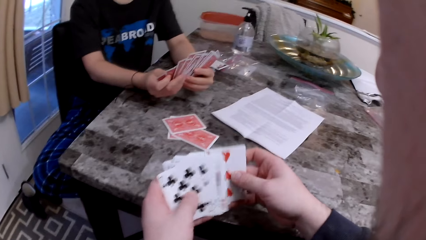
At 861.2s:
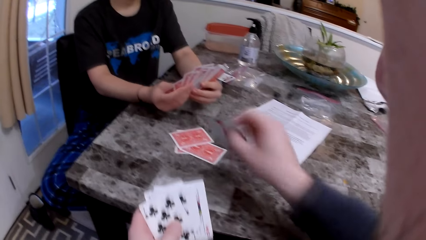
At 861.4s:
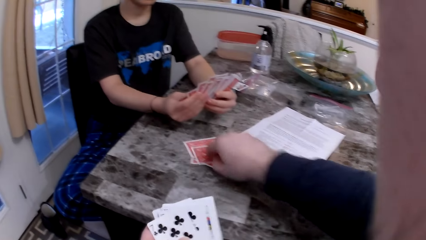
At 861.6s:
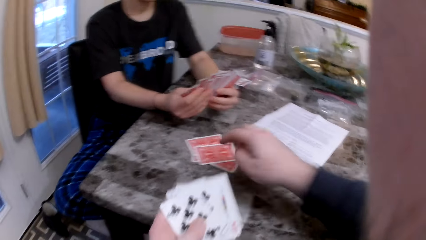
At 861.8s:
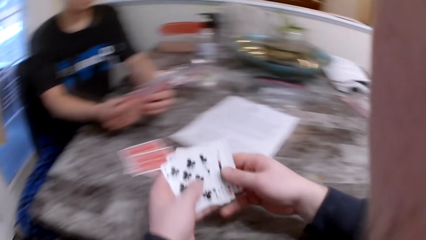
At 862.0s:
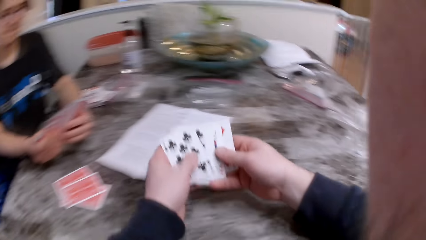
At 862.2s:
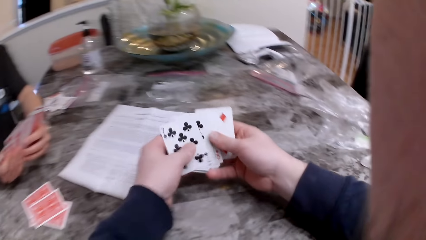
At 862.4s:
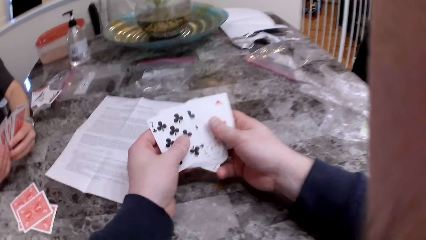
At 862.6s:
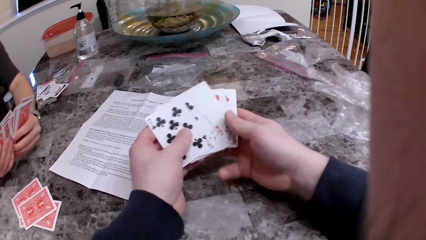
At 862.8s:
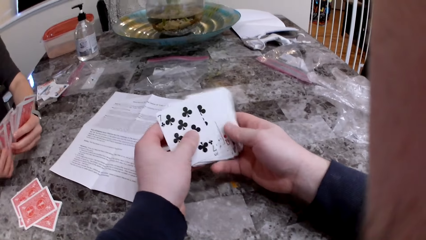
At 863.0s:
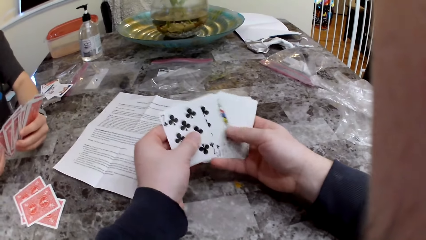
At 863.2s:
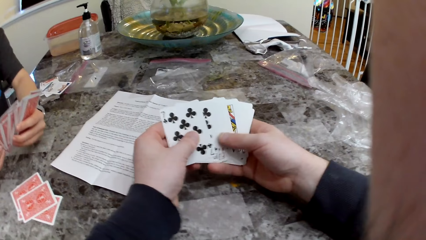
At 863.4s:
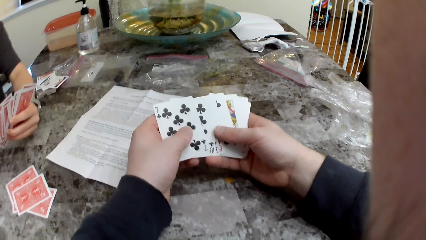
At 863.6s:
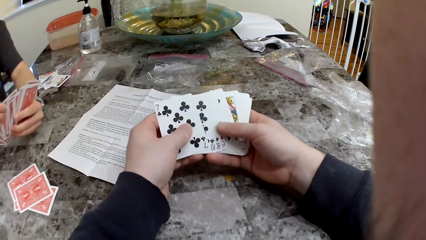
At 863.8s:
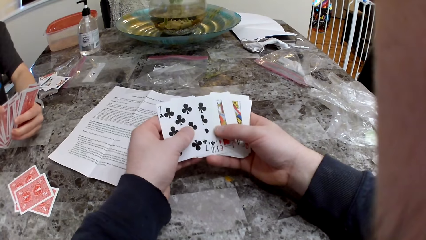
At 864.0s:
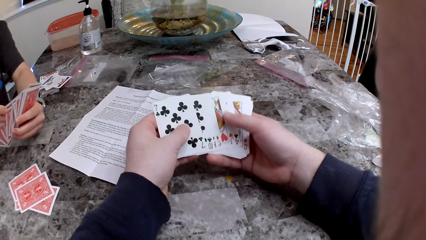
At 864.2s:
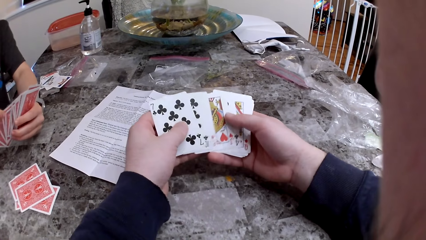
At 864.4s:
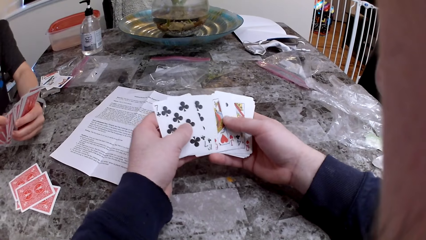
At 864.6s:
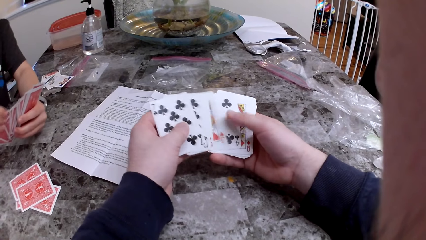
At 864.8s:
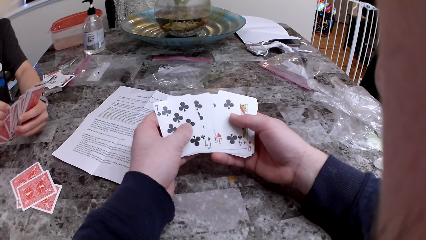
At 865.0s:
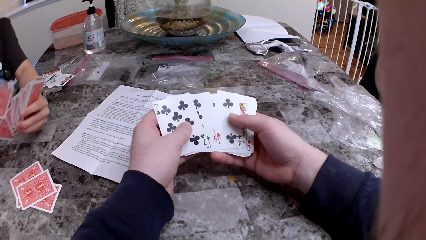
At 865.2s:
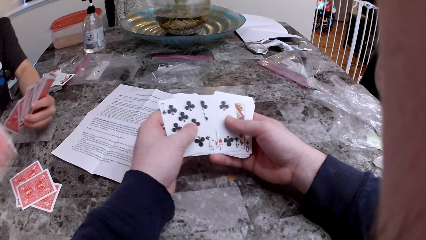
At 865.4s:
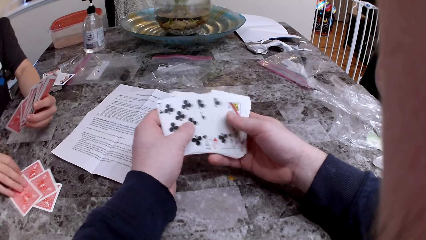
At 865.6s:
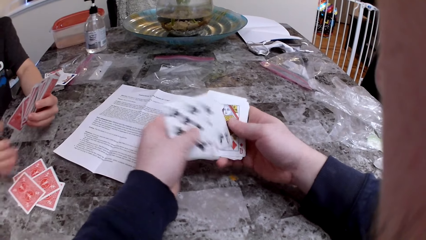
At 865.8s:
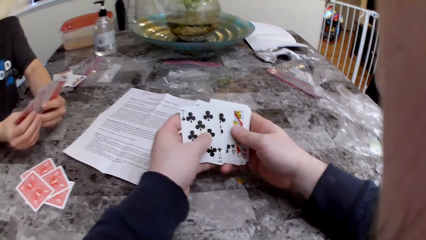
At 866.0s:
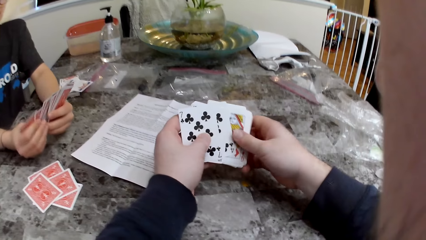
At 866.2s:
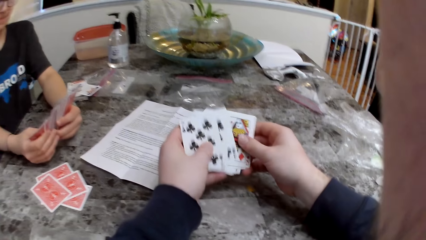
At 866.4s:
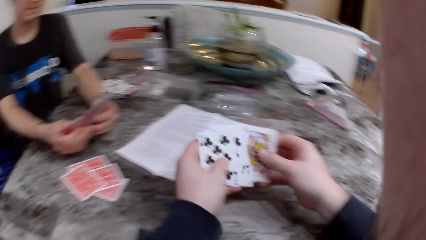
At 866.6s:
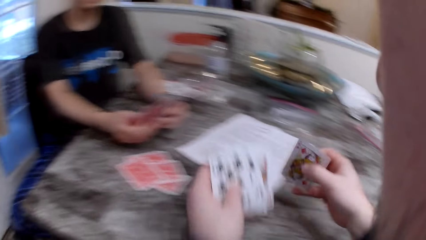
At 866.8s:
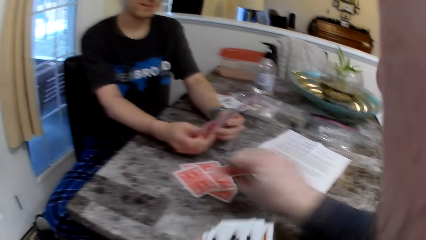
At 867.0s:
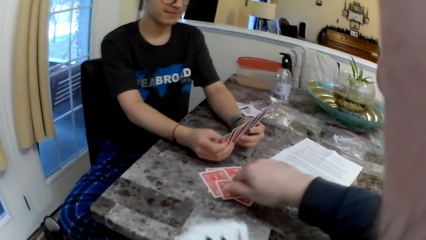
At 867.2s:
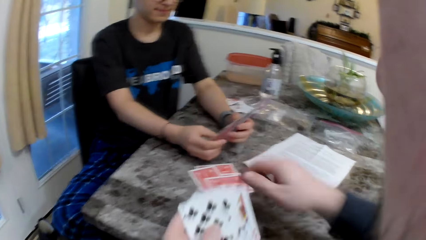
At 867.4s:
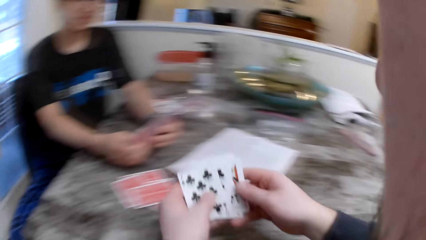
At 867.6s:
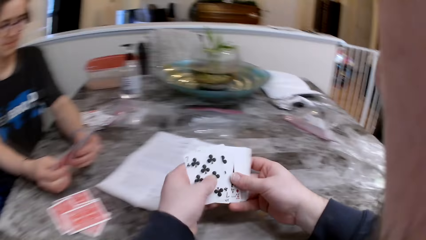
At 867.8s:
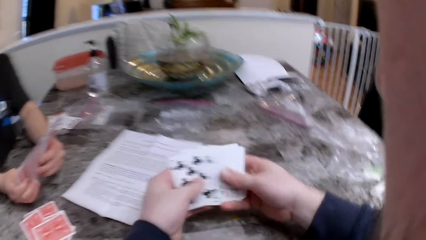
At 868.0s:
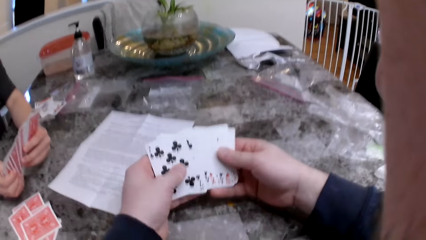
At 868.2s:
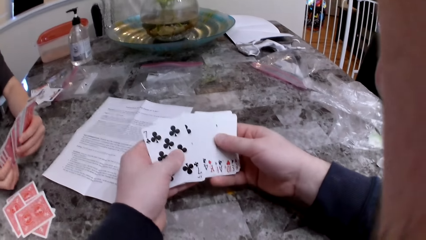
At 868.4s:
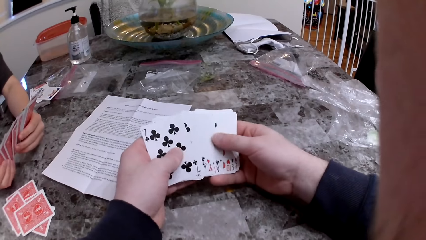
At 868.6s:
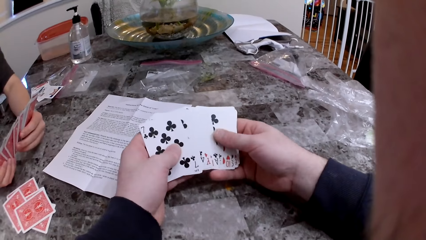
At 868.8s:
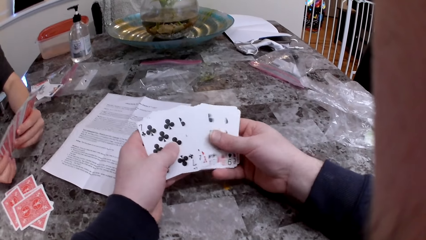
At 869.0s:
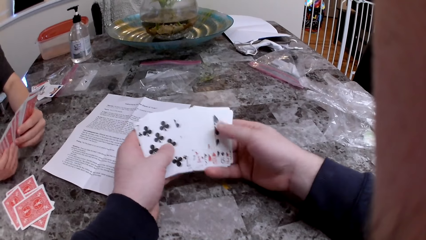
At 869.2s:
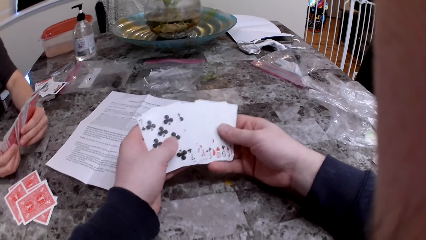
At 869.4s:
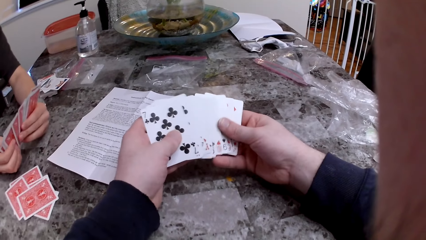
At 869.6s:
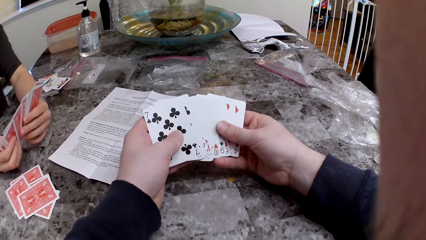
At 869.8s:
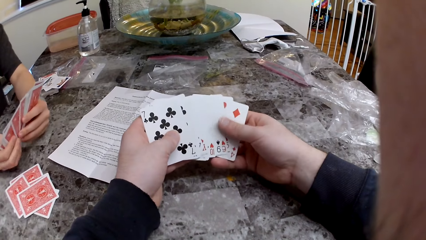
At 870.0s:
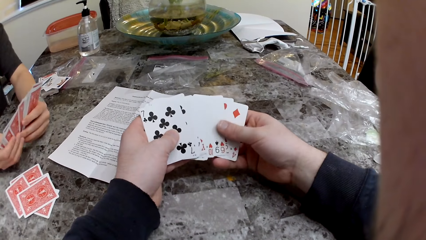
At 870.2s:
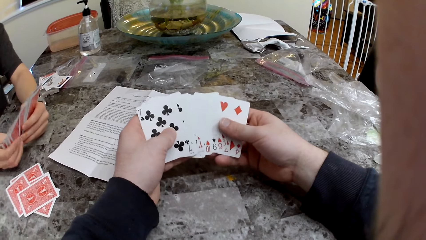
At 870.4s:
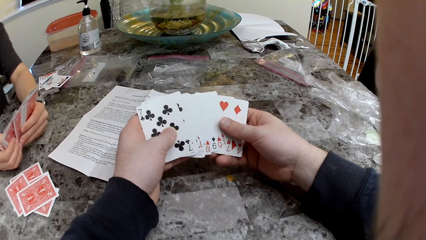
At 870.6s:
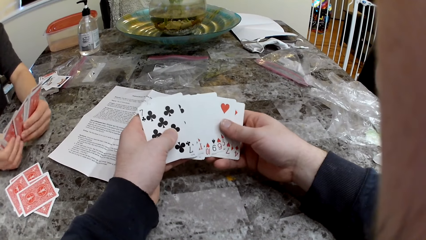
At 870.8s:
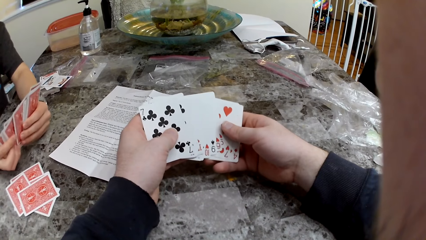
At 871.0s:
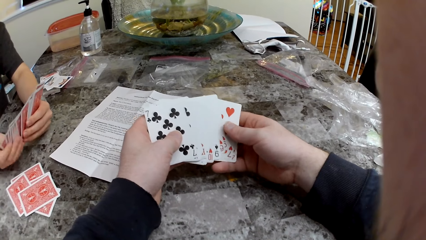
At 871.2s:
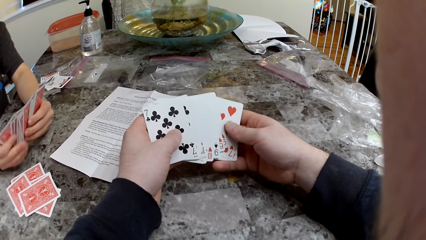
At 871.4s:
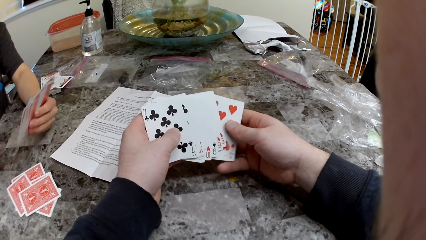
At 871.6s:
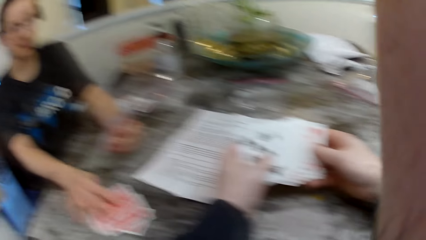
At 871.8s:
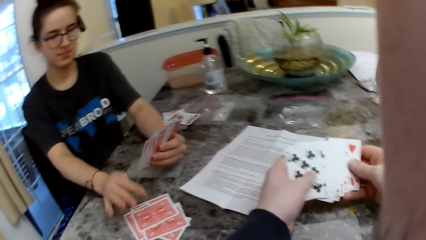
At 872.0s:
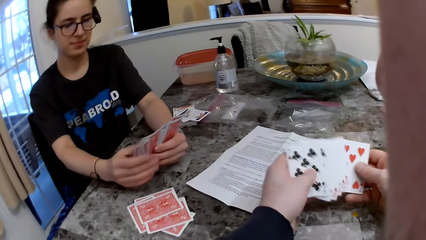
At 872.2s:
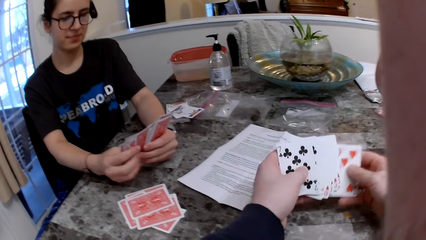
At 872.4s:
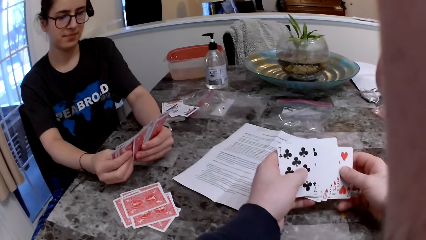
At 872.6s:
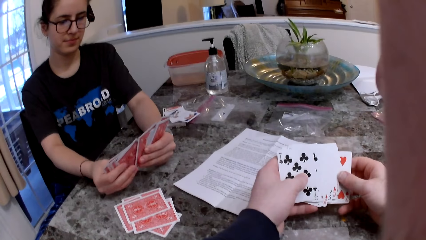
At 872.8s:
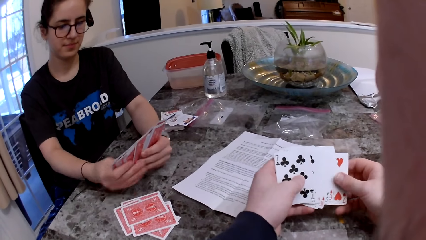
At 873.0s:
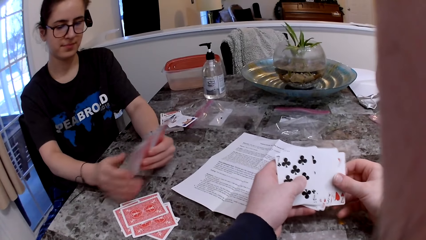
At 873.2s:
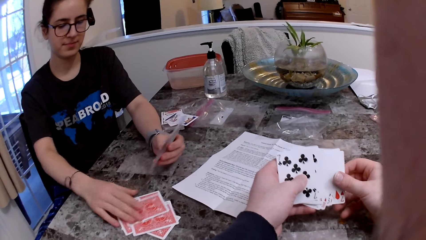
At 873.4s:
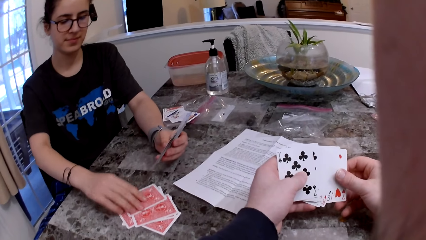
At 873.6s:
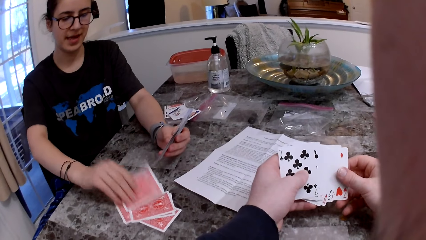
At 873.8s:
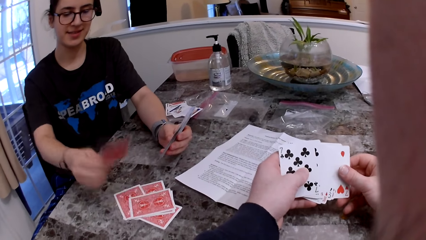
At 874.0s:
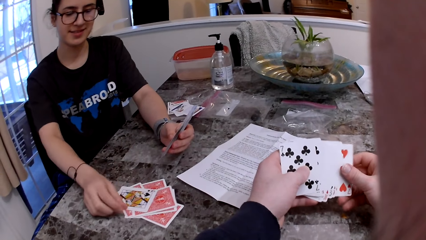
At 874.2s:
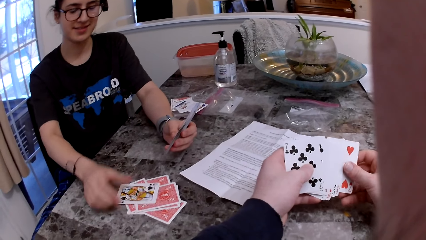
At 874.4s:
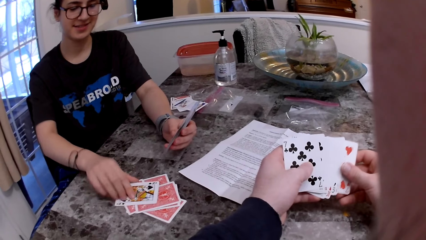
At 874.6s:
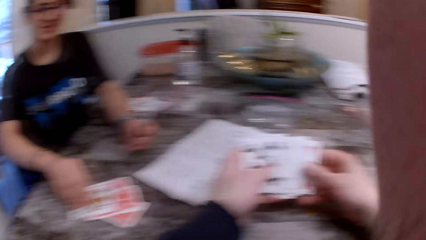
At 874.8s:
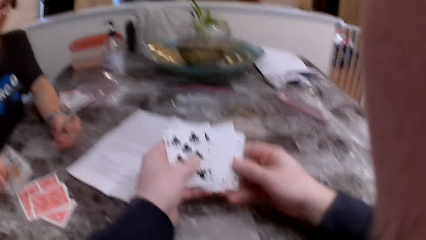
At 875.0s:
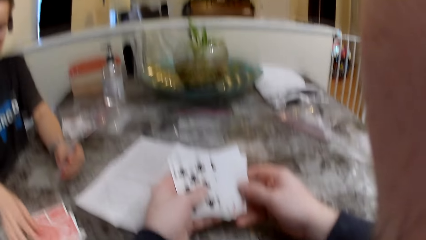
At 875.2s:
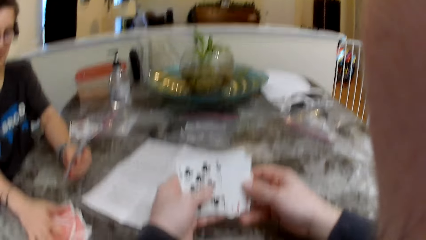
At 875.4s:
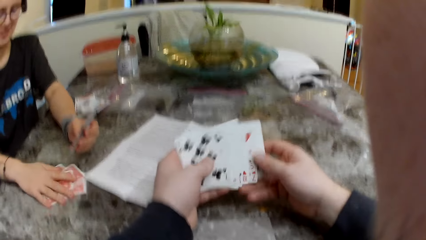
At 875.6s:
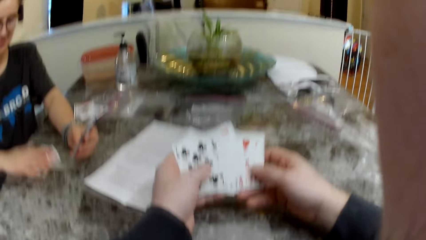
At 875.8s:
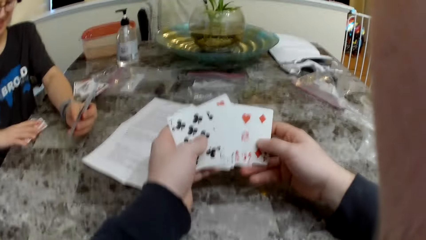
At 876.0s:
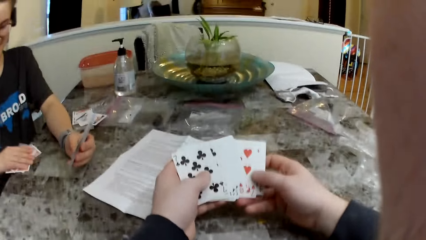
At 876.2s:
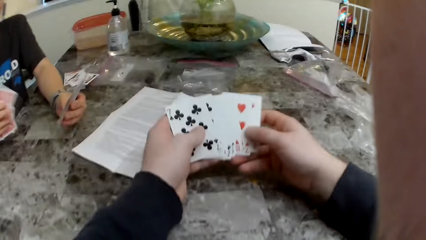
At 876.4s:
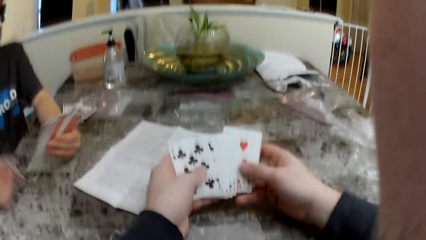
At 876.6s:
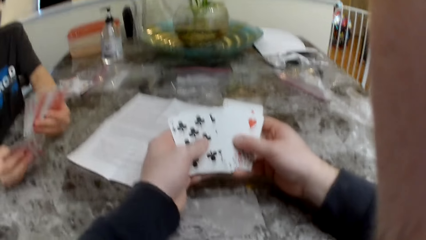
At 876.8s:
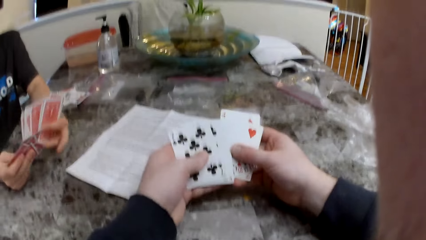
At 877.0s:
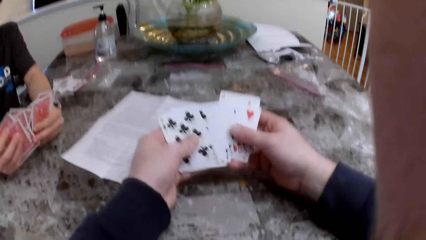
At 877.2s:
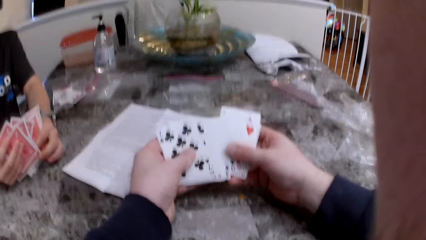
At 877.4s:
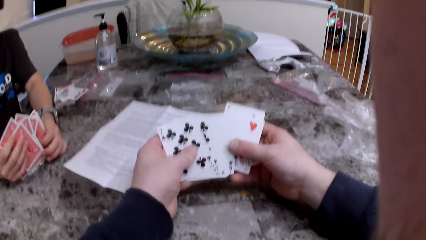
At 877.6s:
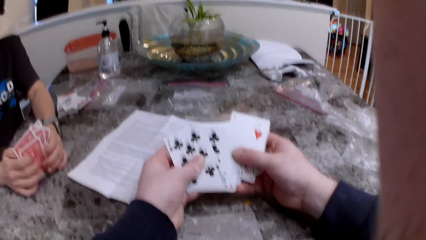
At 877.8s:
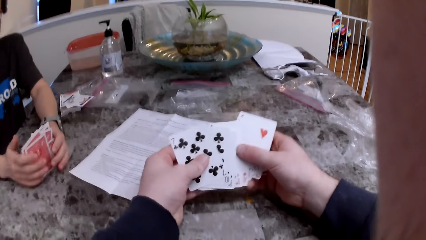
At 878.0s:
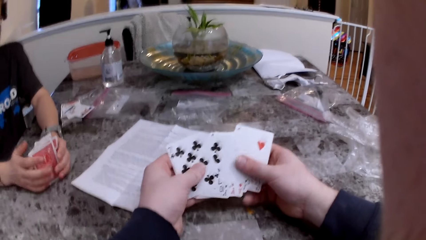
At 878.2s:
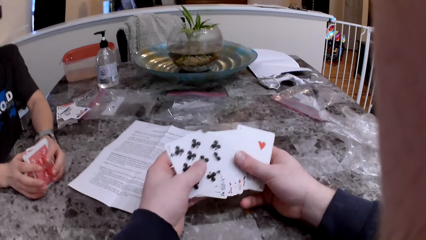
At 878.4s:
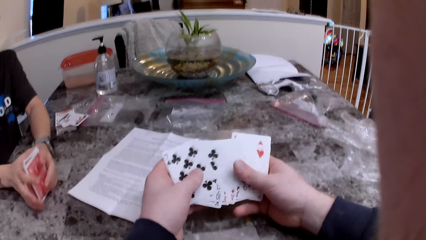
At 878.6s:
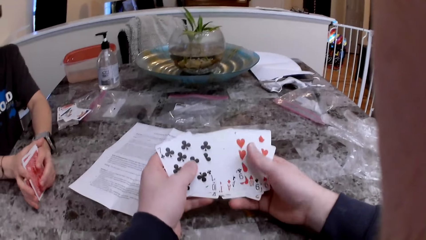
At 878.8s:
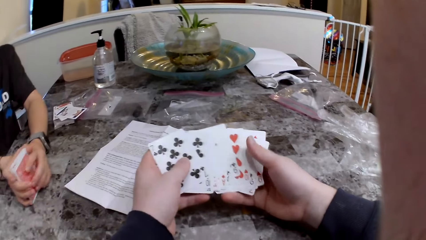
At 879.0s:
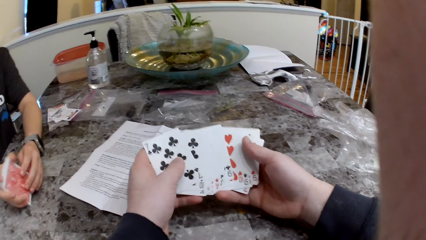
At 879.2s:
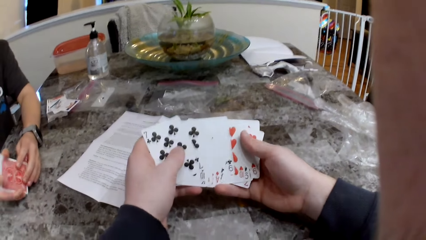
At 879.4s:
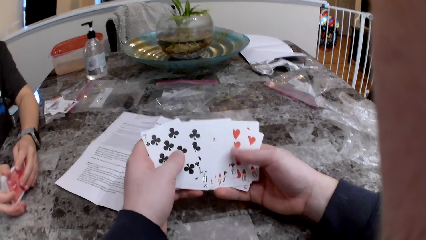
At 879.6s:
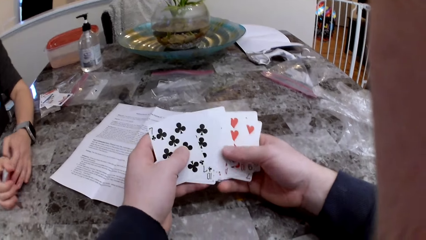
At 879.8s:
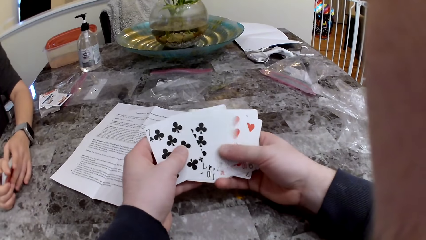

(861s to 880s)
The camera wearer puts the card on the table. The woman puts the card on the table. The camera wearer puts the card on the table. The woman puts the card on the table. She turns over the card. She turns over the card again. She picks up the cards and arranges the card.
